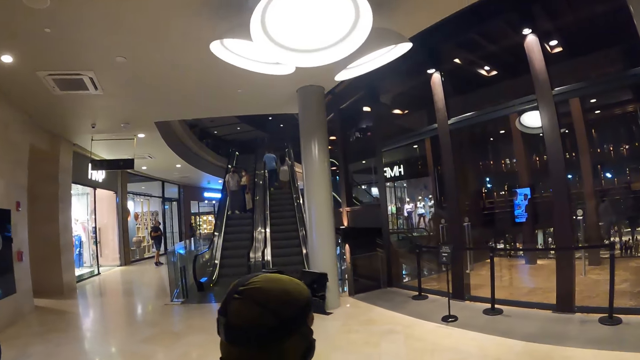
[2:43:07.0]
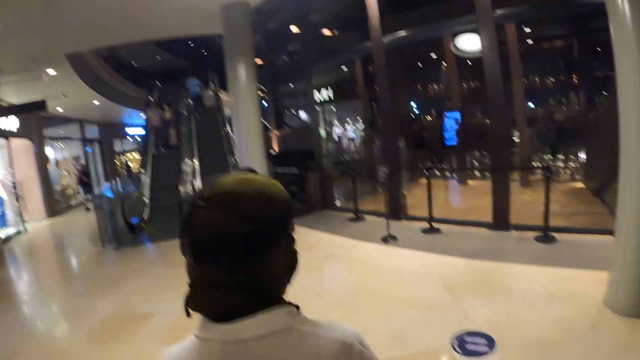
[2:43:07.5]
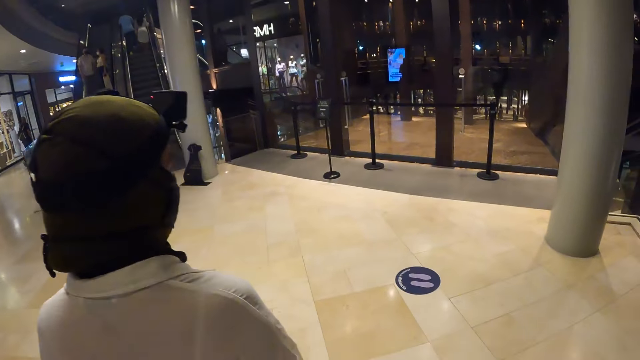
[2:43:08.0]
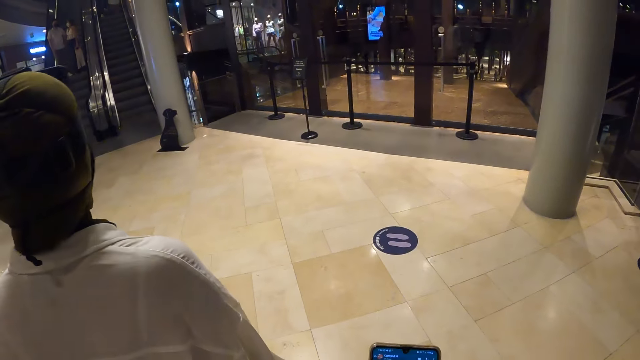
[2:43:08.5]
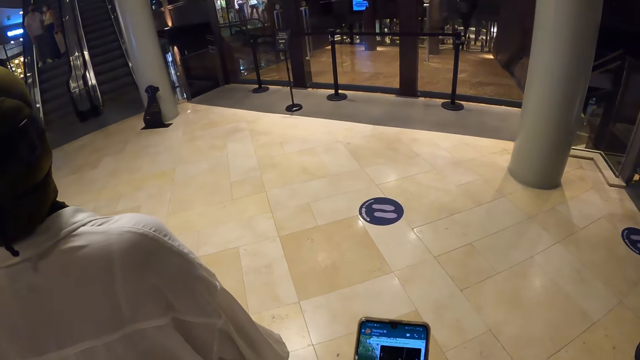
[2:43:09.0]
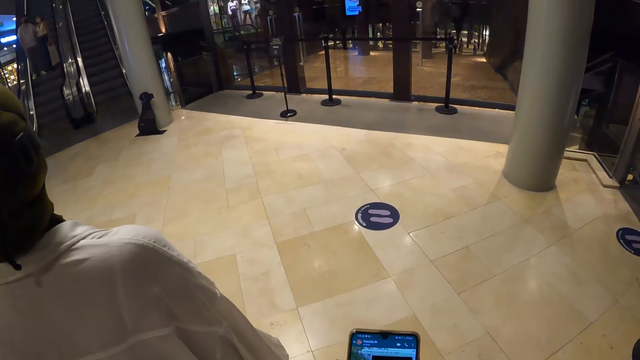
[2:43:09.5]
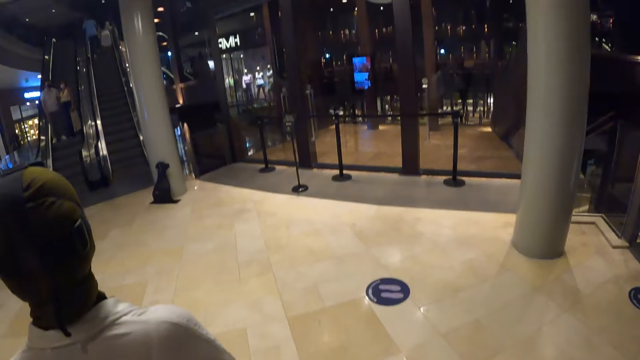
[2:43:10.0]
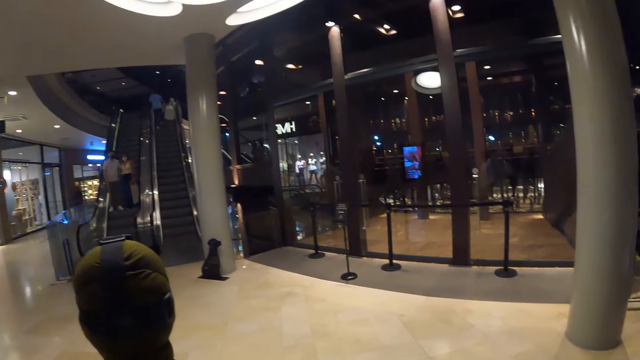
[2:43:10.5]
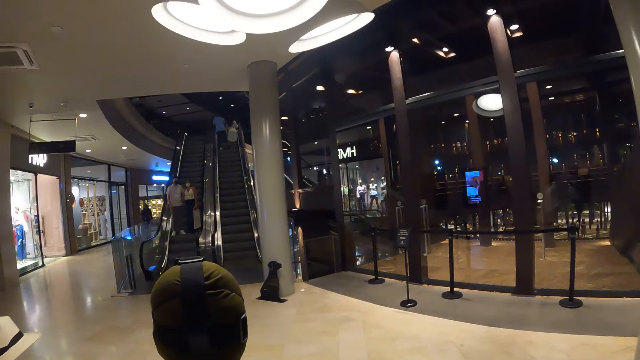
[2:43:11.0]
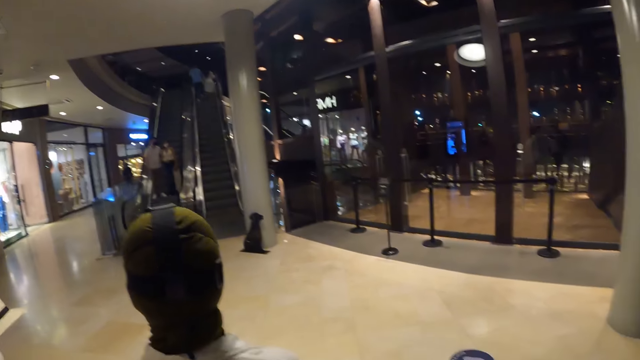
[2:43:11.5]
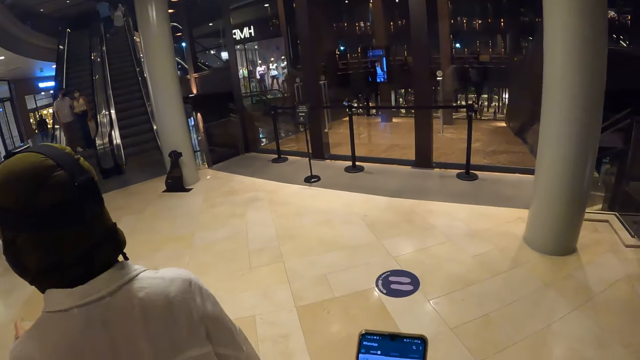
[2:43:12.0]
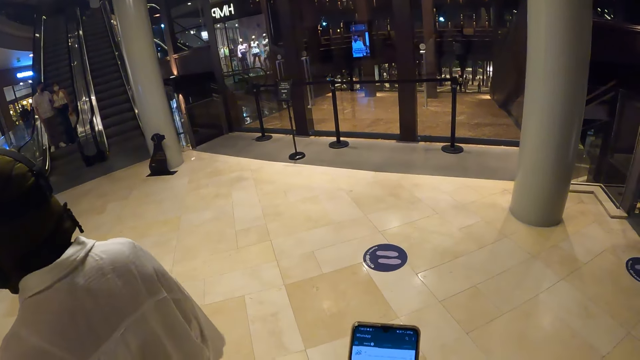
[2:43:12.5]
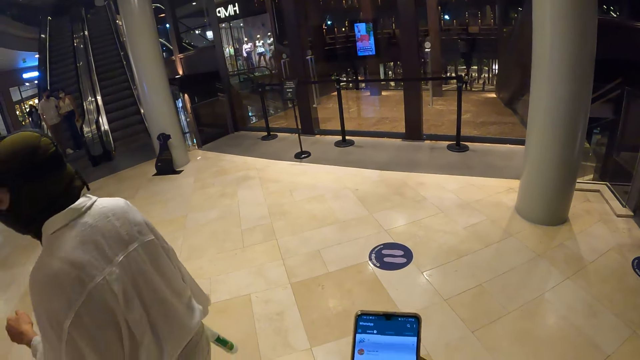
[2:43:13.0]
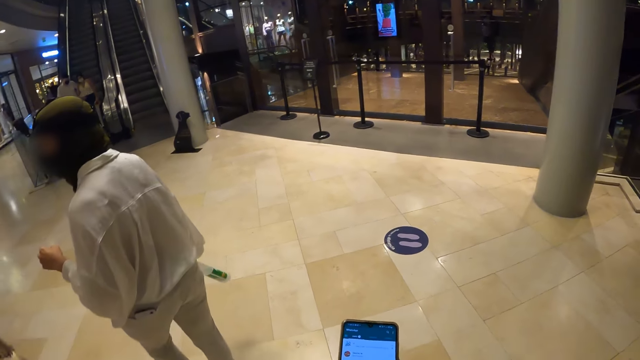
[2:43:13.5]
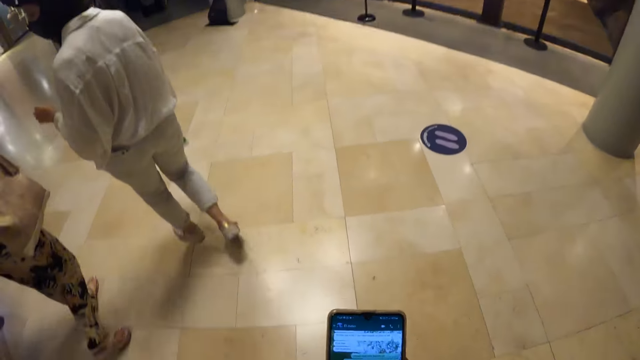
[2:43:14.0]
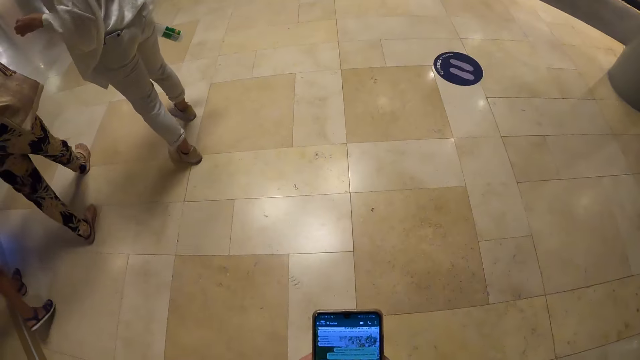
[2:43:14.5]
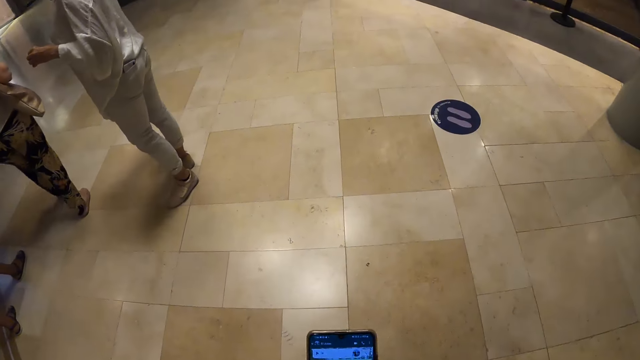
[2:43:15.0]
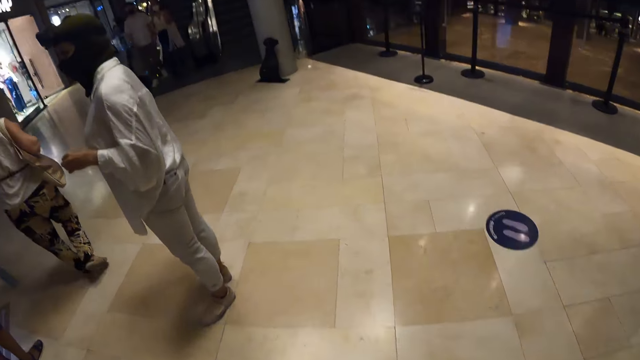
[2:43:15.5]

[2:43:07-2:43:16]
The camera wearer stops. He operates the phone with his hands. He browses on the phone.

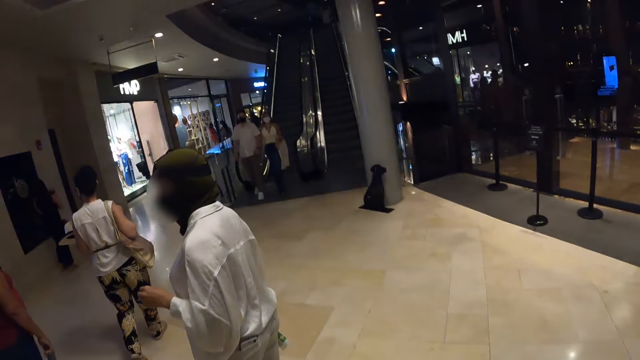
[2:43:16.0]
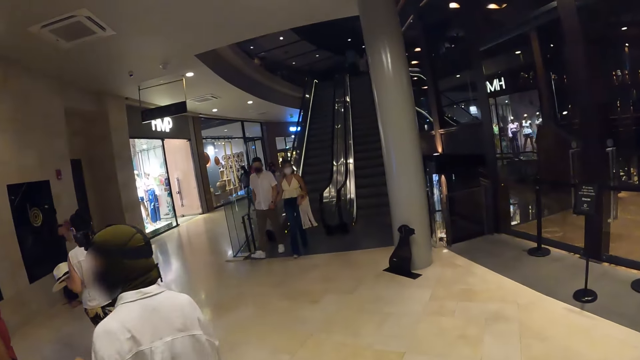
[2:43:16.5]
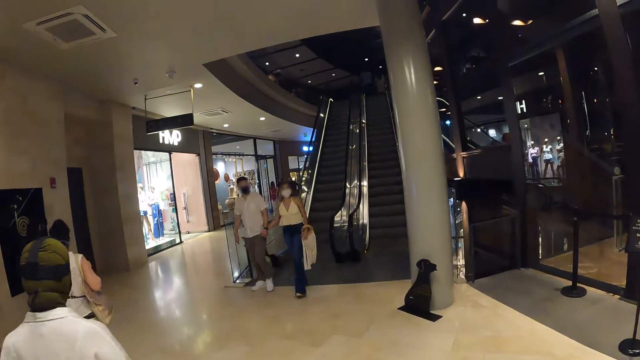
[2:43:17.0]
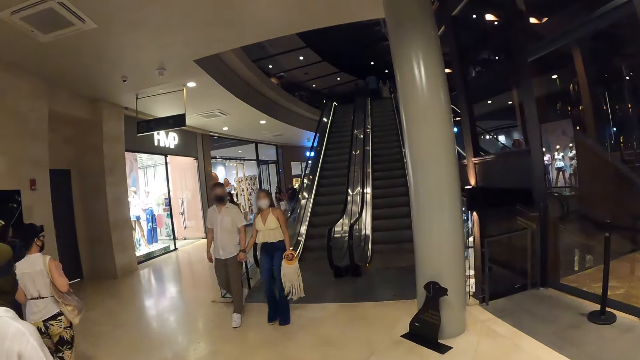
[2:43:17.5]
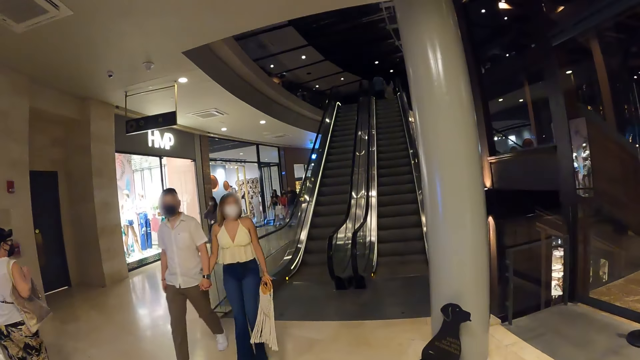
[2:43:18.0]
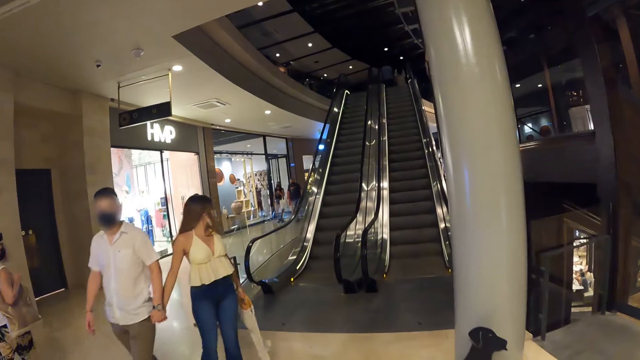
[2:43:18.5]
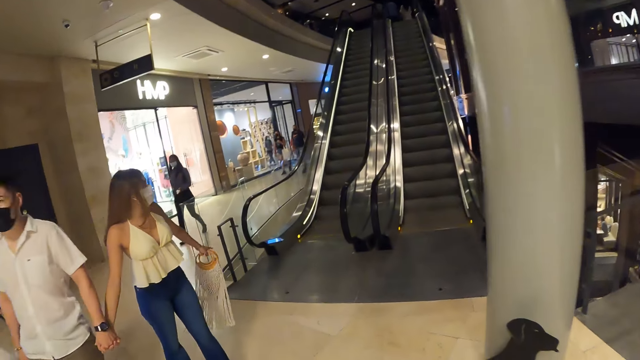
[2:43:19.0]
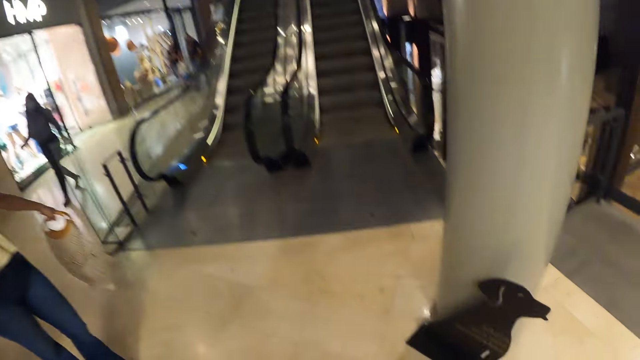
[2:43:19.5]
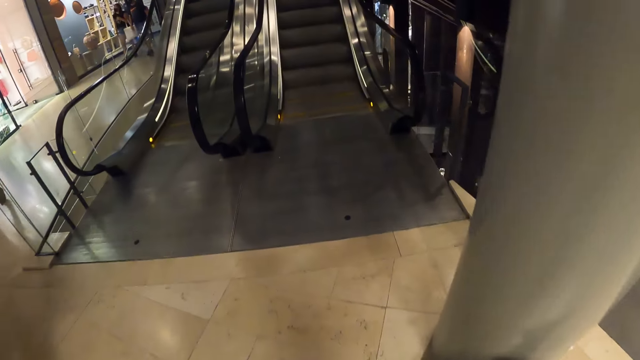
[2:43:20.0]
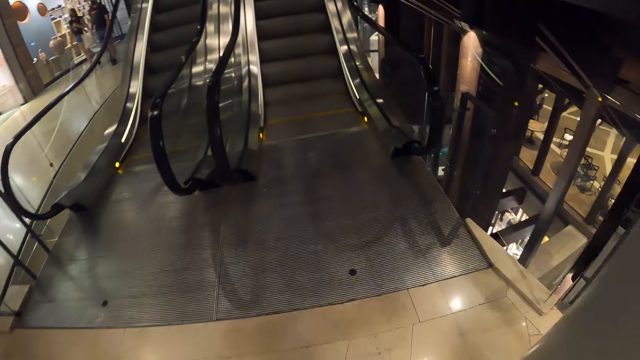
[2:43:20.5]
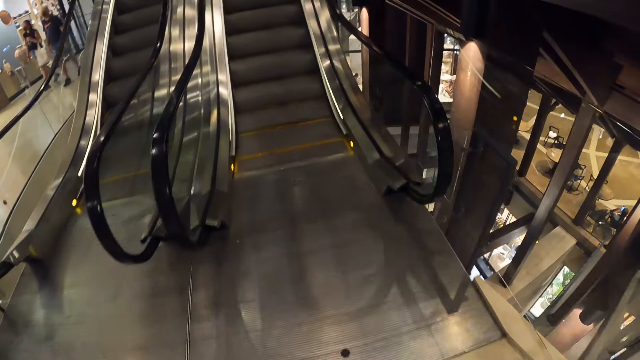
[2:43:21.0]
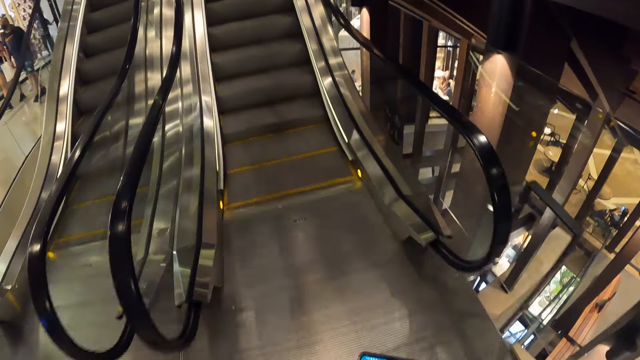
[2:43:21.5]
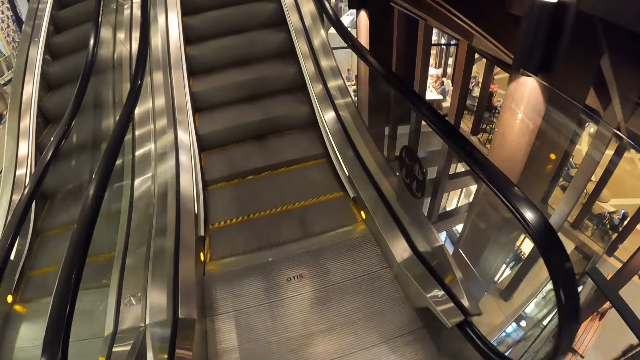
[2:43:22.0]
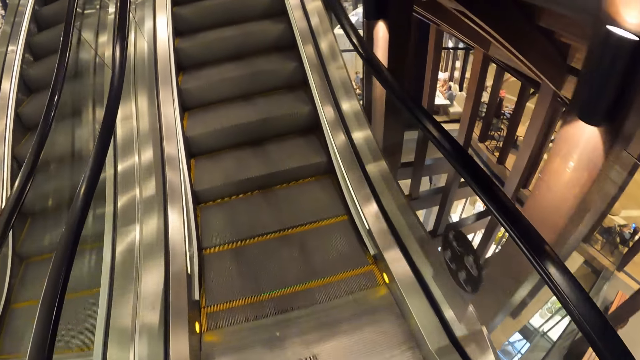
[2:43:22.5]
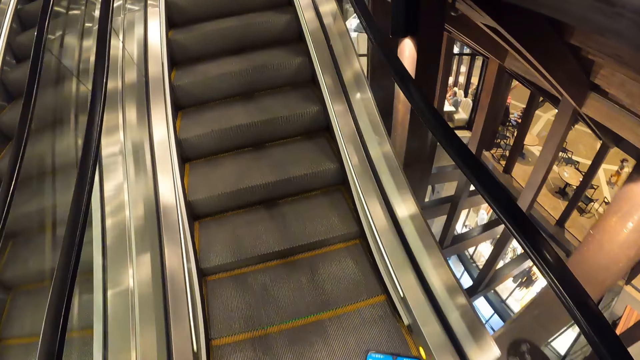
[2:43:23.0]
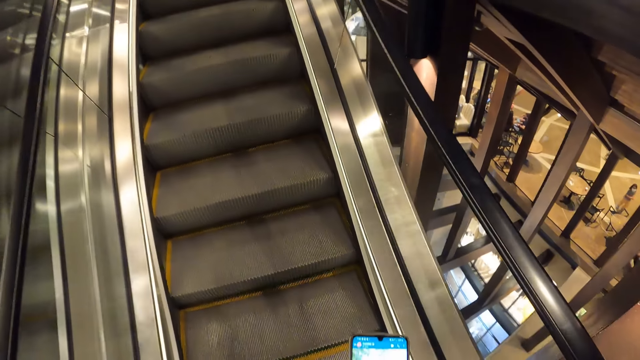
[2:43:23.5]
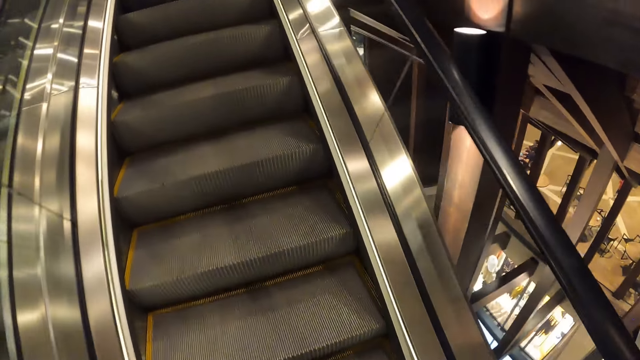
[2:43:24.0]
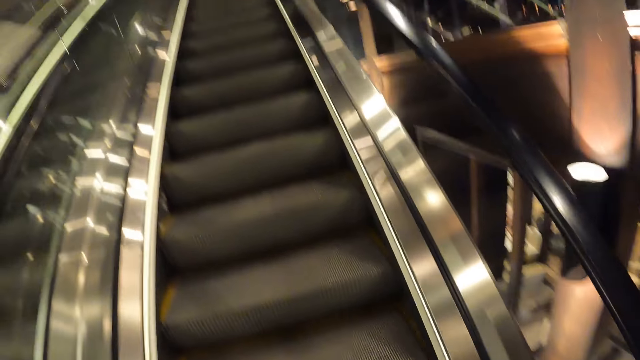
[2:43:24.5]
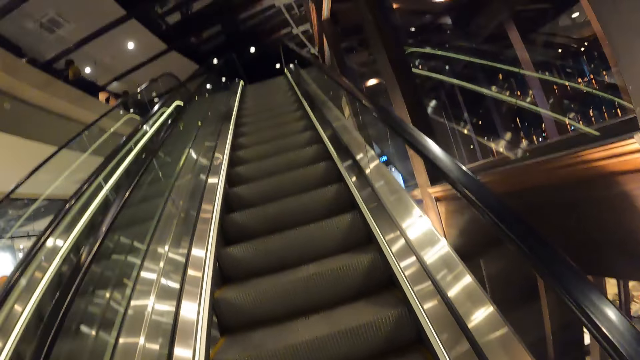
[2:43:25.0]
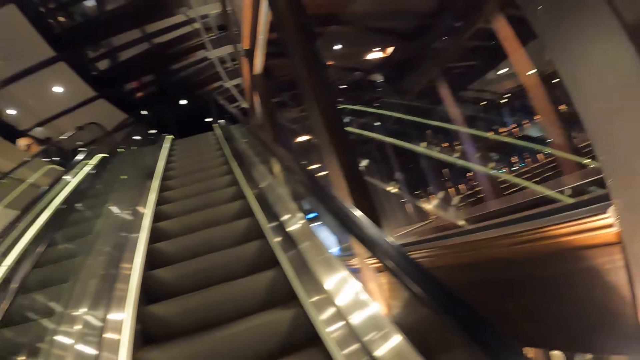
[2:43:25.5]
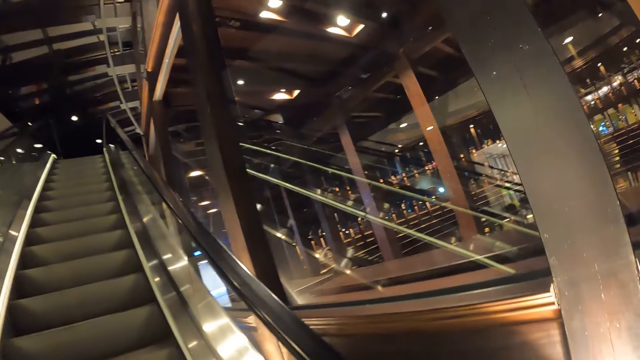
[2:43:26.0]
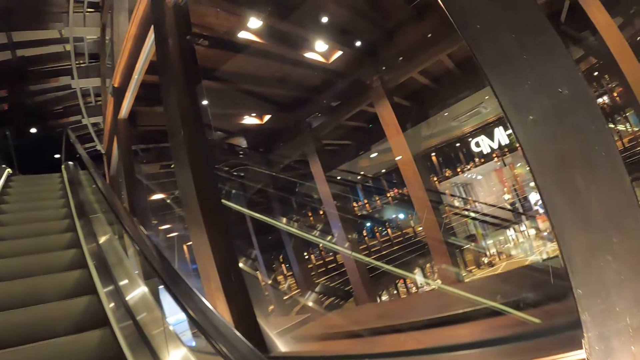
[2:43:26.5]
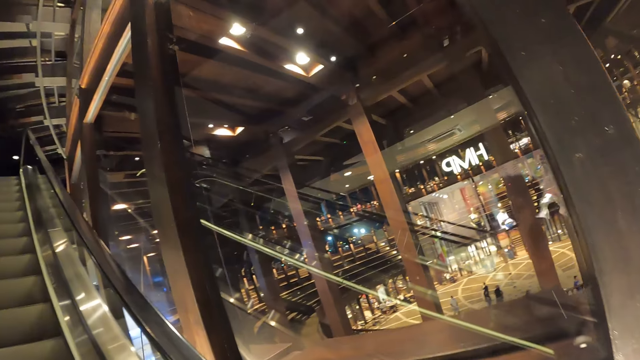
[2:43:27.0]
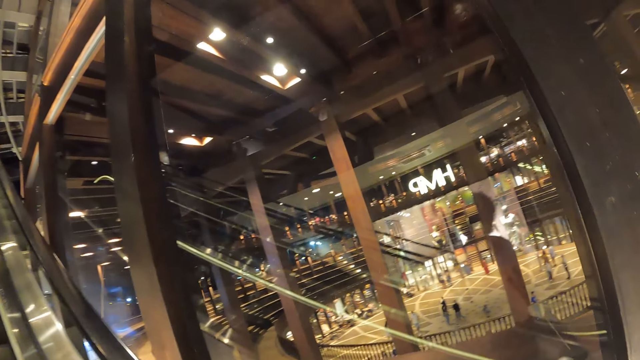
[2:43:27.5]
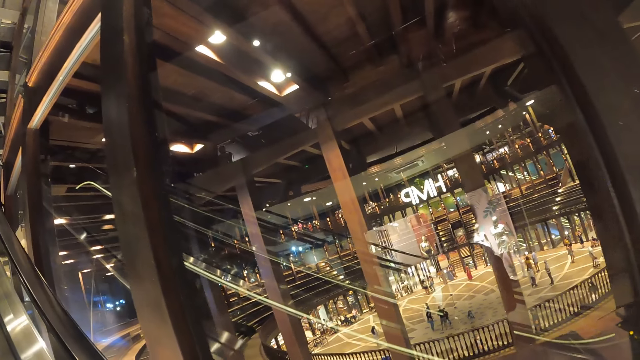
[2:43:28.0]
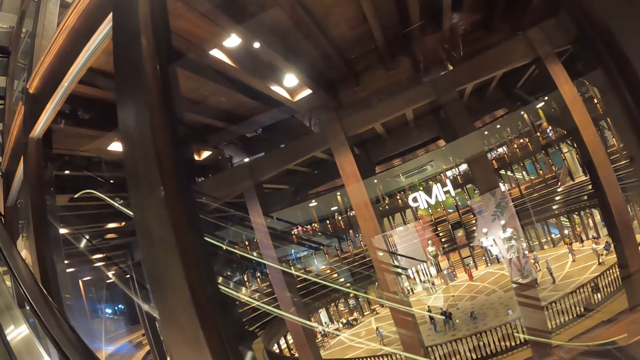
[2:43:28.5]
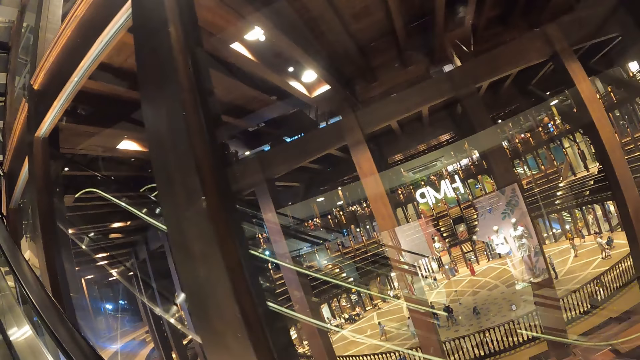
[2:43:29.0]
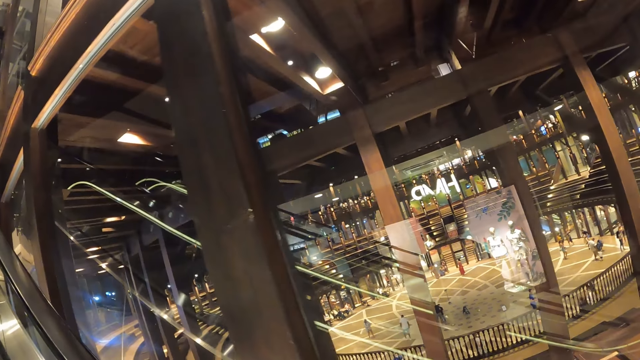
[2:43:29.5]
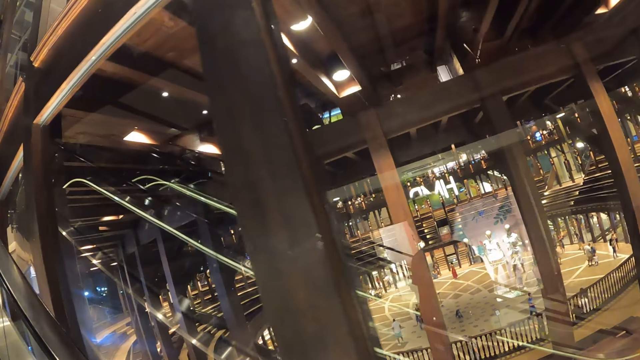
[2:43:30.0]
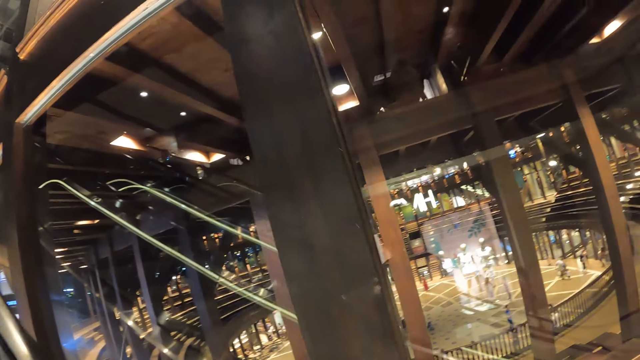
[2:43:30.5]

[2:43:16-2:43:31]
The camera wearer walks in the building. They take an escalator or lift to a higher floor. They browse on a phone.
